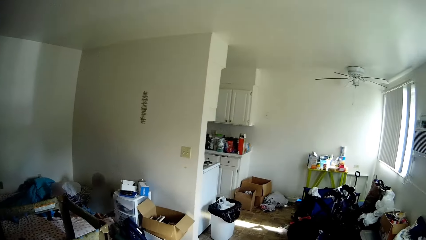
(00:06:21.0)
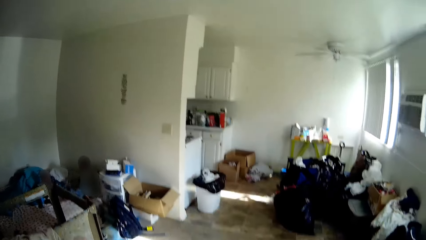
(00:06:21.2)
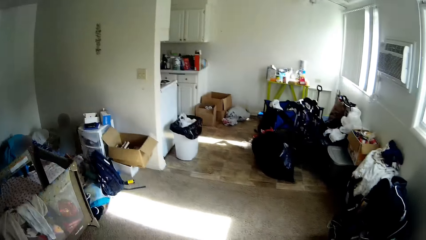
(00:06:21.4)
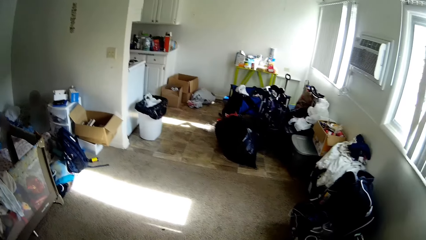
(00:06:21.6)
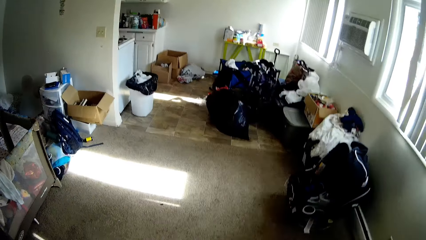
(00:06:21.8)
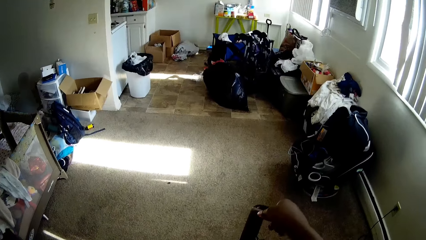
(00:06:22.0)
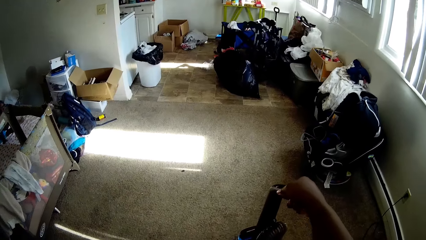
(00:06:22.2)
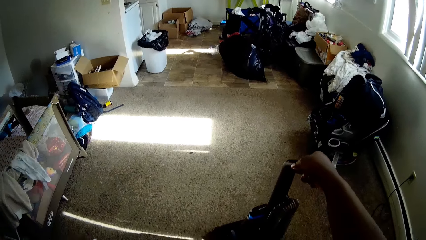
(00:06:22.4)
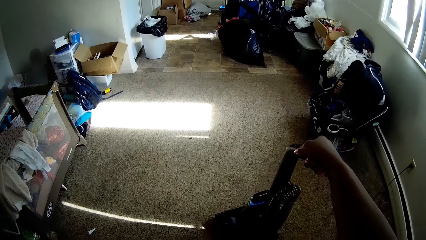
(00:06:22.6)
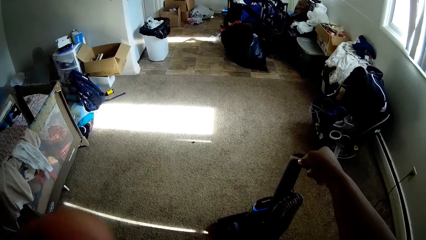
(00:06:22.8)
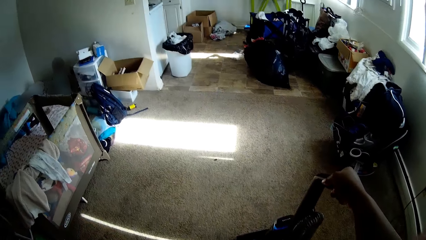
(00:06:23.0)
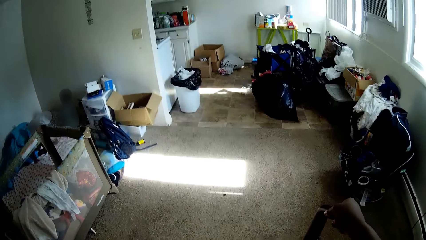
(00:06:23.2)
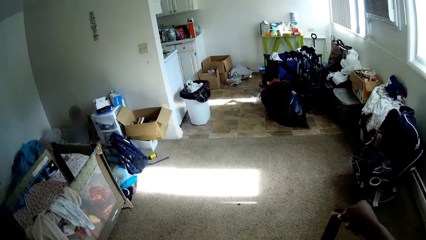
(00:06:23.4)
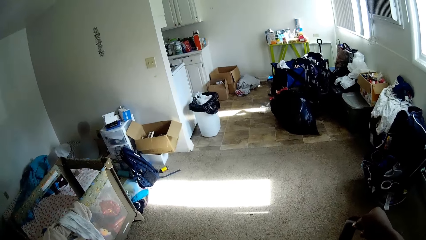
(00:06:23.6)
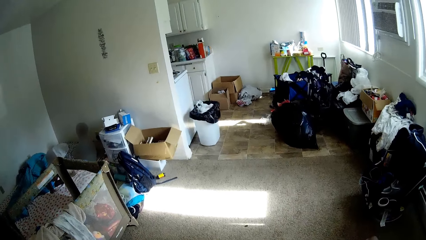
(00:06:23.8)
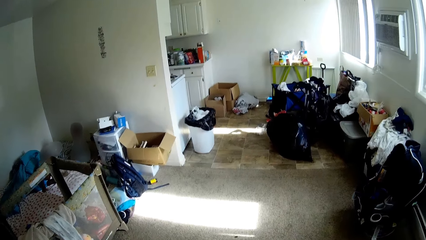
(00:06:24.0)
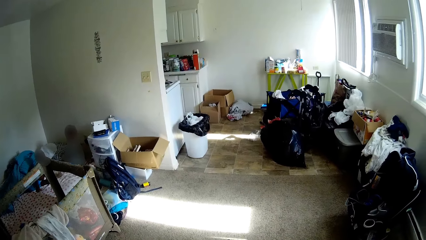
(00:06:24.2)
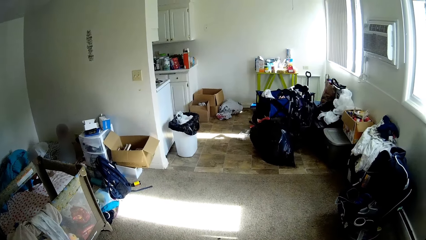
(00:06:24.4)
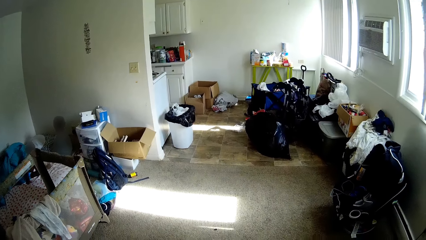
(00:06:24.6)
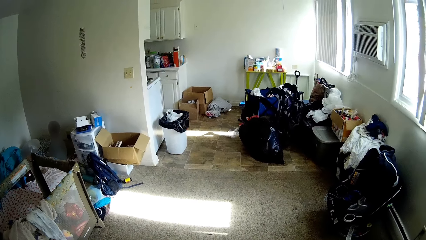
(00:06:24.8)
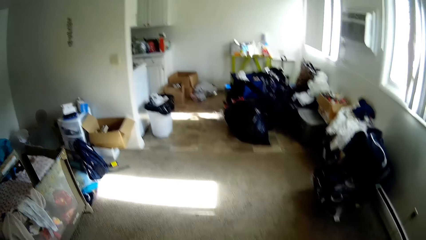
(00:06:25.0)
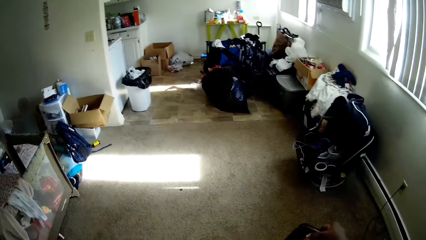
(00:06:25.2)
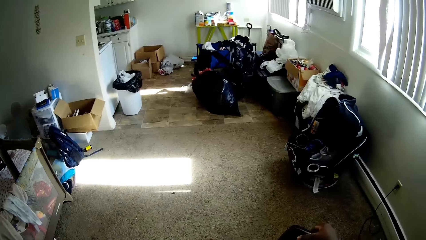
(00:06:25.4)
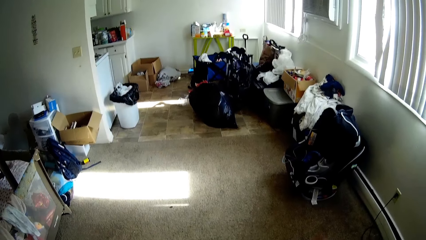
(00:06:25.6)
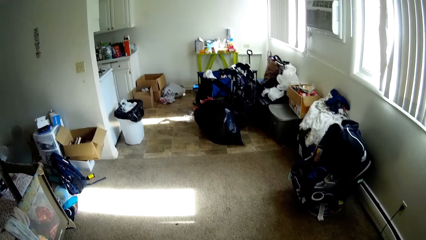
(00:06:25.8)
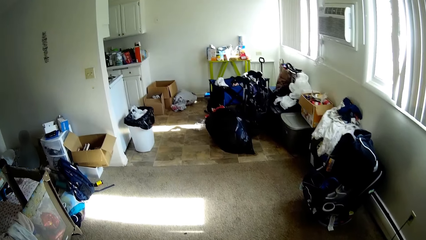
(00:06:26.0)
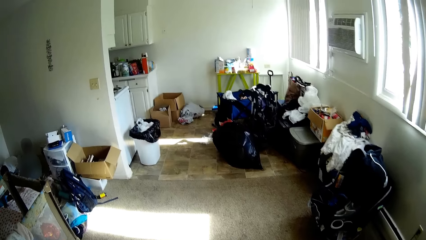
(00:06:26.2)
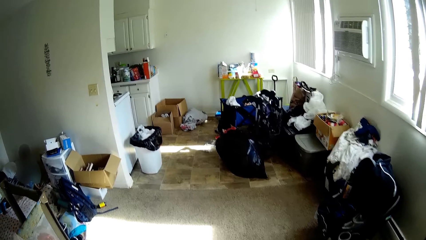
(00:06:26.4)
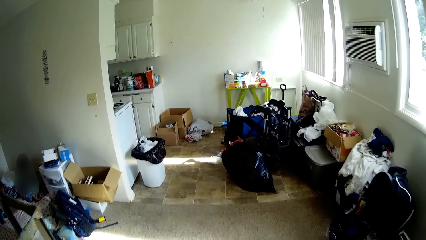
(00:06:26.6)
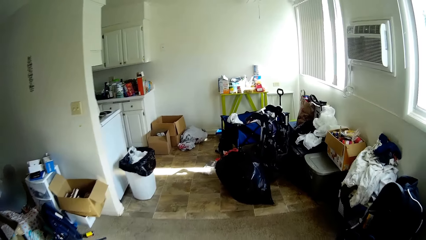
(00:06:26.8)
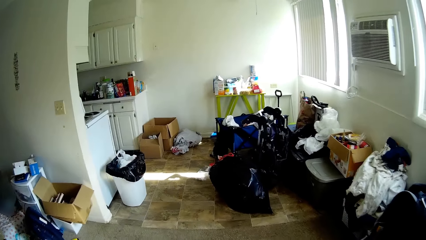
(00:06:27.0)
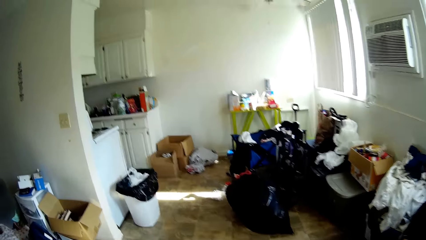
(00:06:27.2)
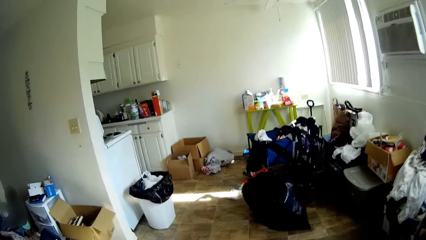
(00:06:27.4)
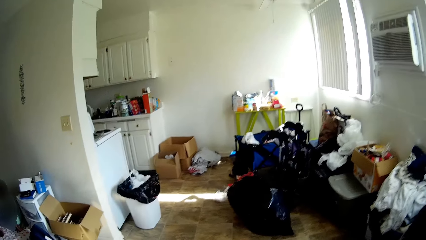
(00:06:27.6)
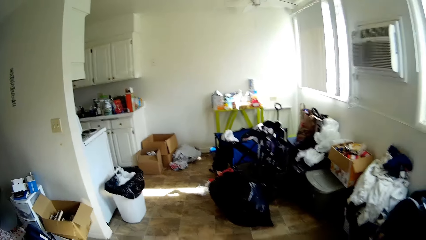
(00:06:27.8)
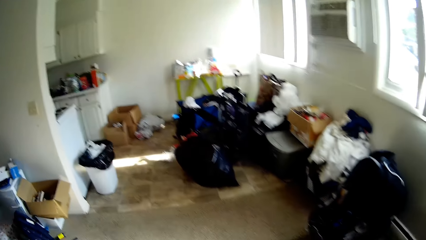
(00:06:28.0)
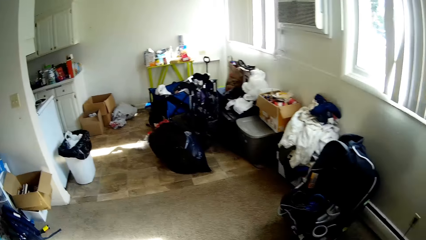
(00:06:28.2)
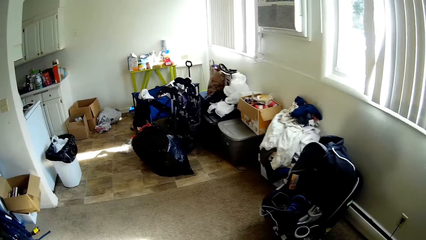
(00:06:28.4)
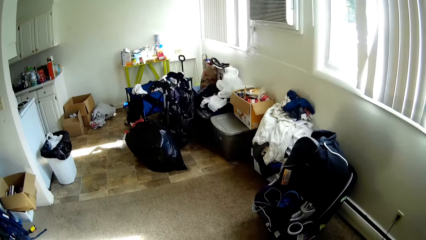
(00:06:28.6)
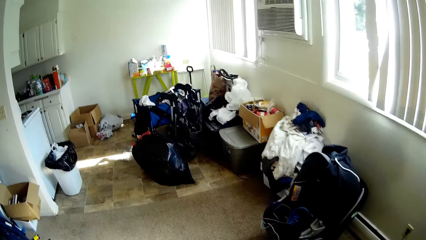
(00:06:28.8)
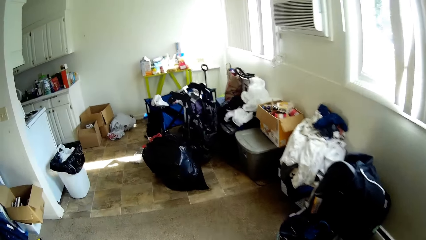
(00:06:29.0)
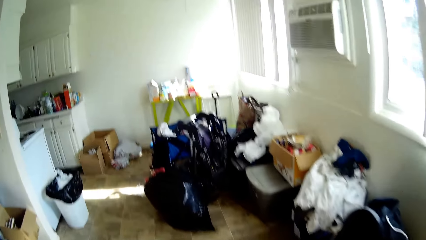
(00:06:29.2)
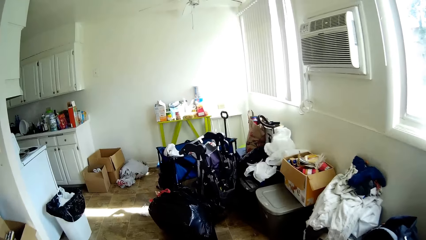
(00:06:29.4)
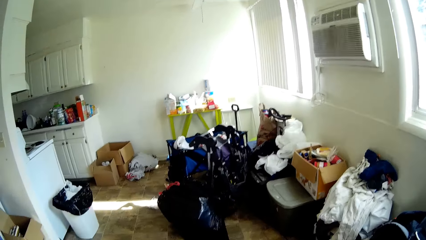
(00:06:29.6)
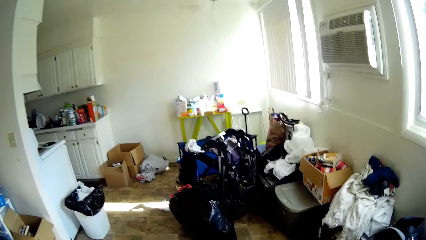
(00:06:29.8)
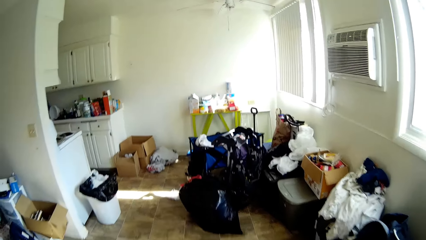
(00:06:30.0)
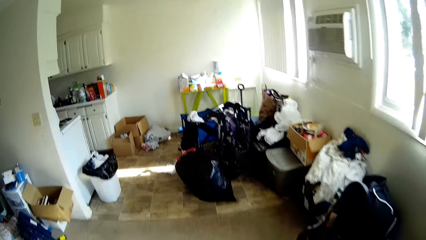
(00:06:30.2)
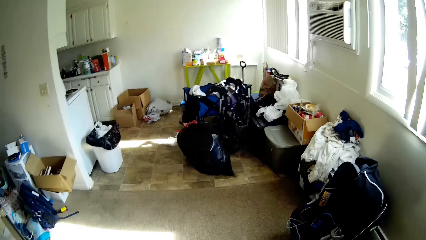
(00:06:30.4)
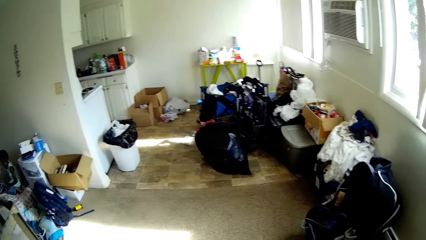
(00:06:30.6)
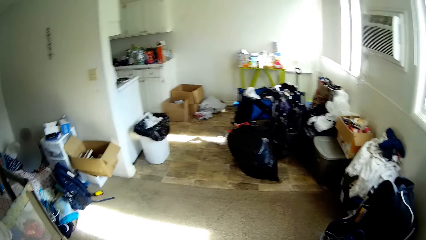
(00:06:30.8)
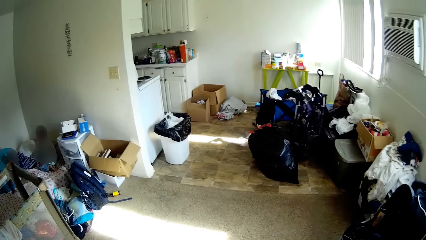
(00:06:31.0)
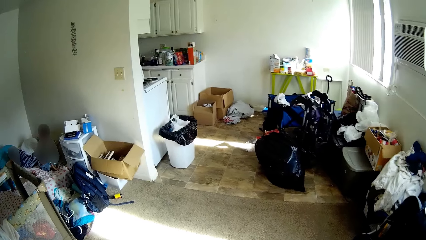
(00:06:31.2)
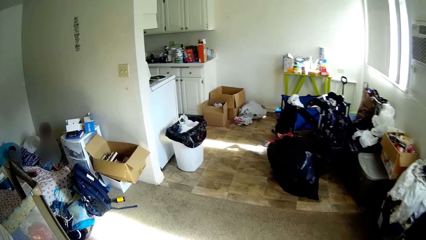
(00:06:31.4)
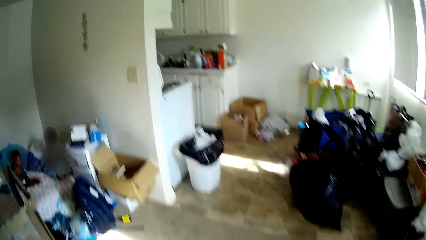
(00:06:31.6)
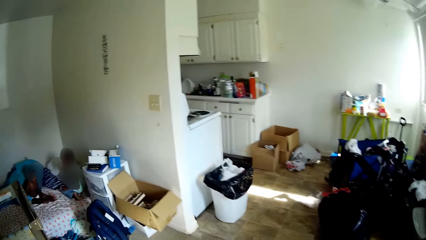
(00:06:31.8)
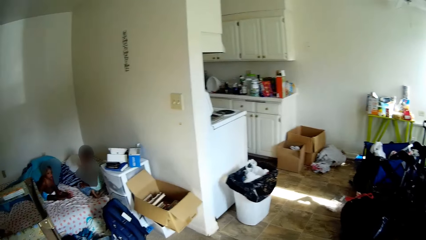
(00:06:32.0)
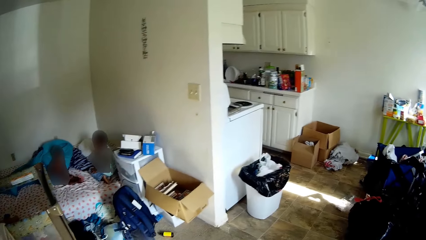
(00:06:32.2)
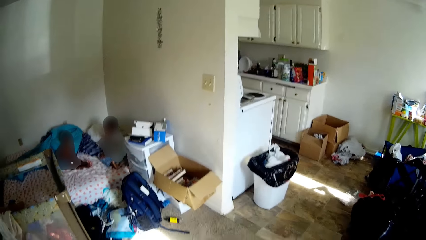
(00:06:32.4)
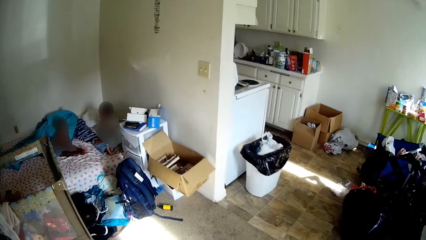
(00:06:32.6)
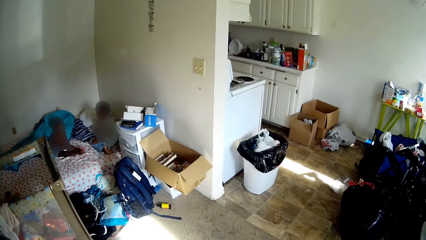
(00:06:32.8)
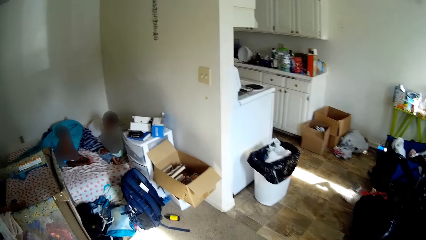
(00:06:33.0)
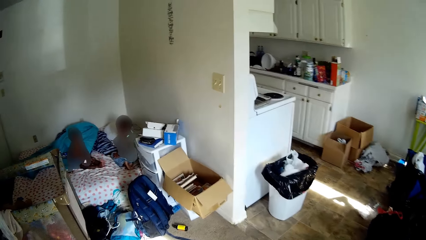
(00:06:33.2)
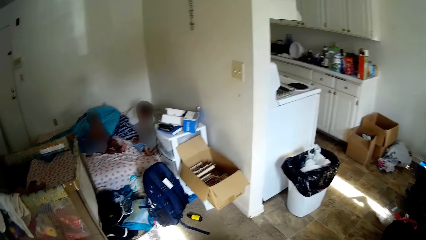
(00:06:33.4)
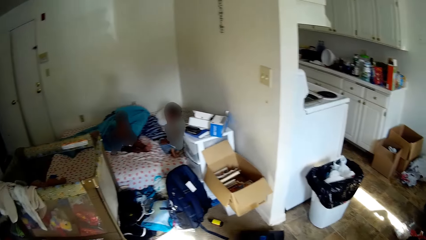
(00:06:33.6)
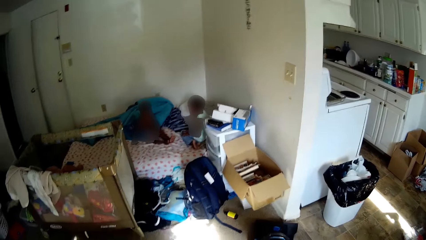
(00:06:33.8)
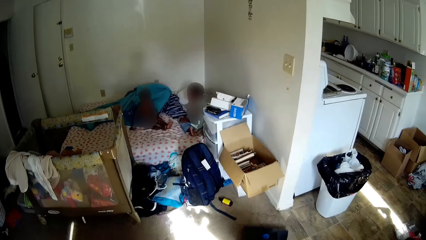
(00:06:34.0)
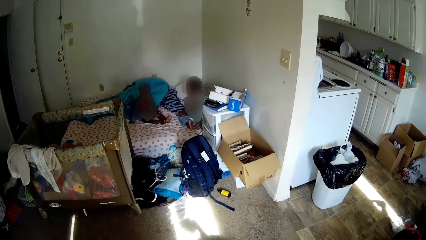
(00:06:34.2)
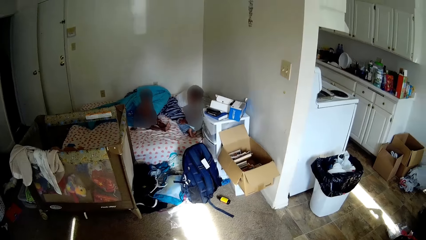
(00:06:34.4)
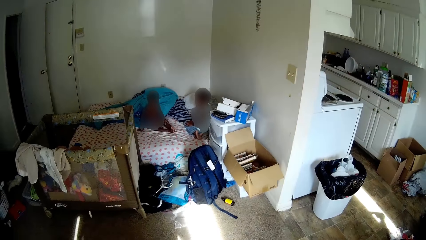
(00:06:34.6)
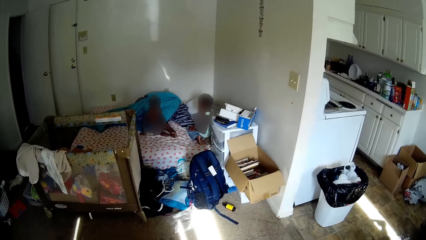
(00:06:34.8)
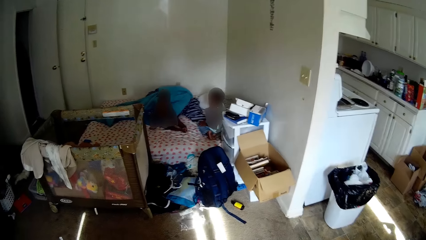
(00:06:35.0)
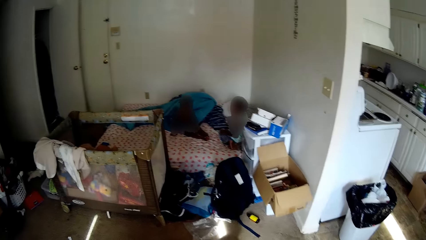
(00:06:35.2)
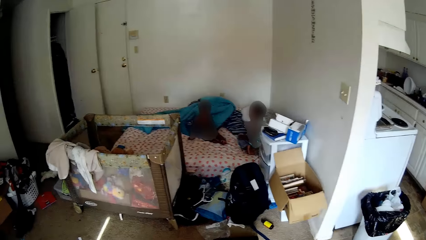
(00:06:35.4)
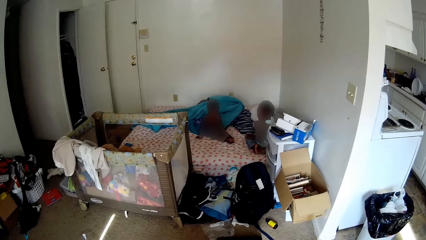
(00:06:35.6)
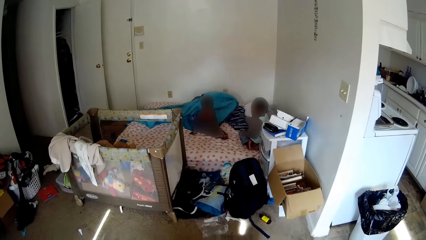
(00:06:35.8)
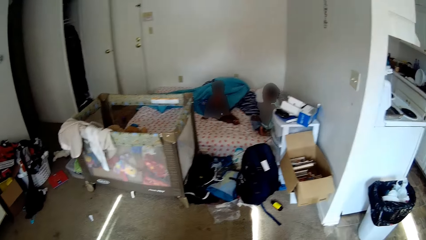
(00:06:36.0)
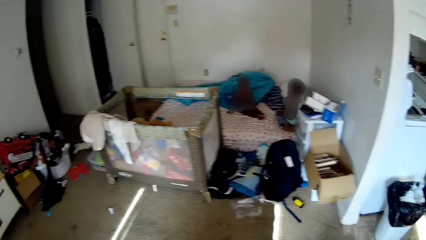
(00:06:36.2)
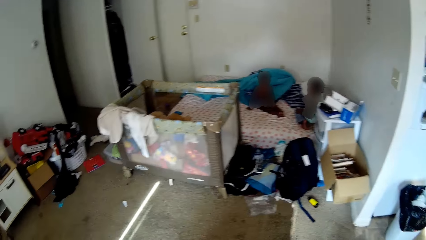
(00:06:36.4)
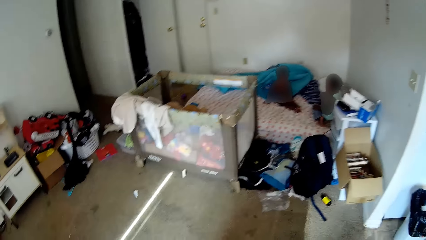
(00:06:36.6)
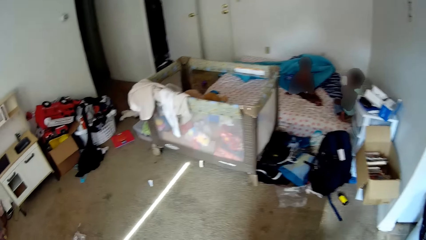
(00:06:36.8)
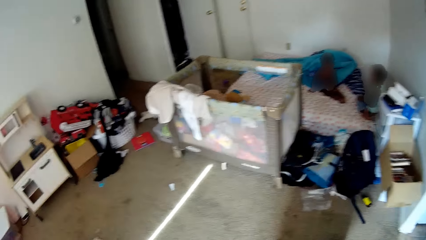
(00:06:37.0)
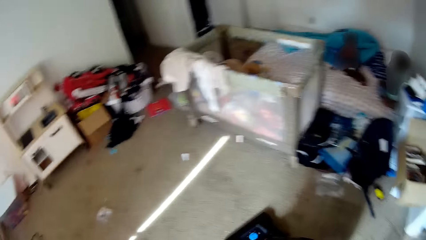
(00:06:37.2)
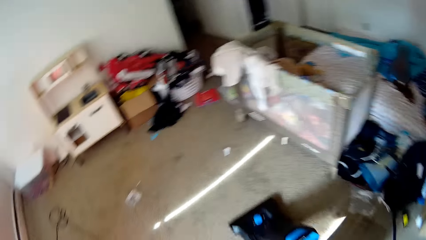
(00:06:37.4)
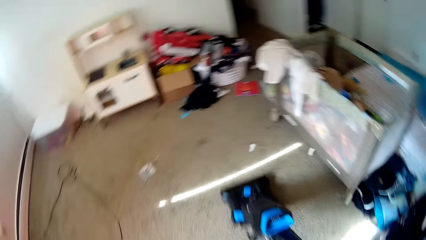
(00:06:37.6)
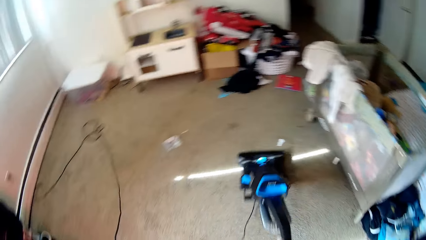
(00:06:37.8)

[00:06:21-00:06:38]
The camera wearer pulls up something with the right hand. They do something. They move around the room. They do something. They clean the carpet with a vacuum cleaner. They move something.
